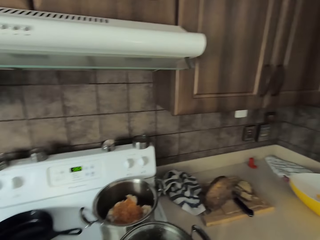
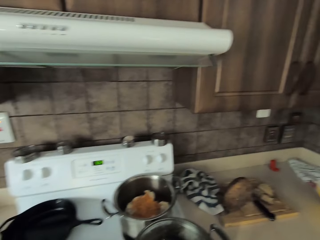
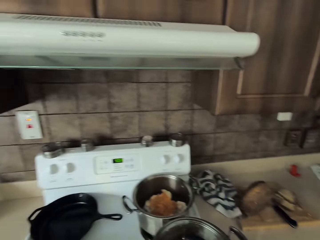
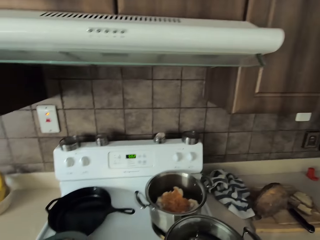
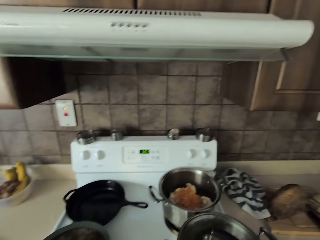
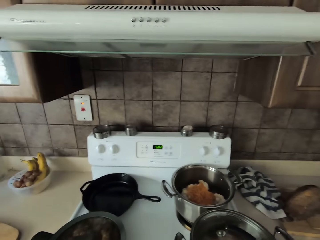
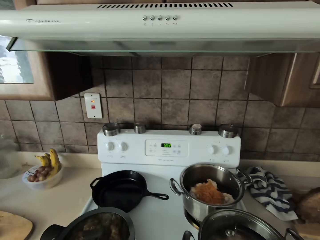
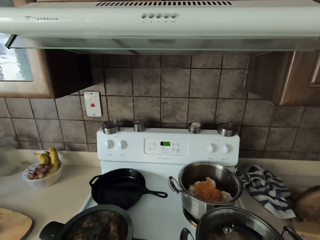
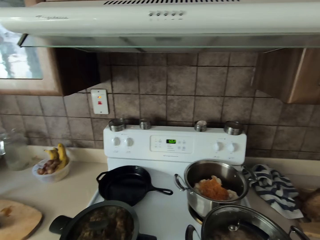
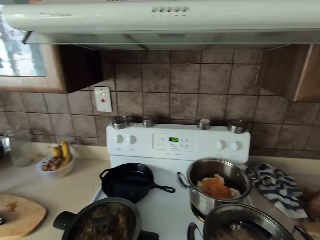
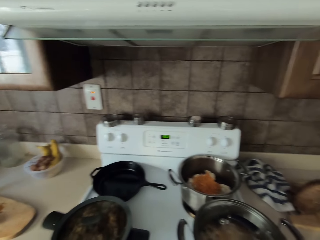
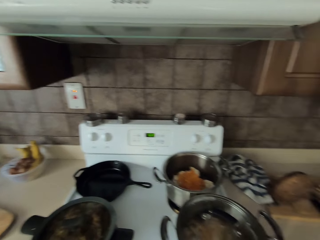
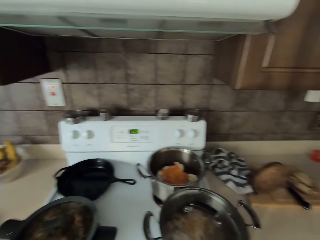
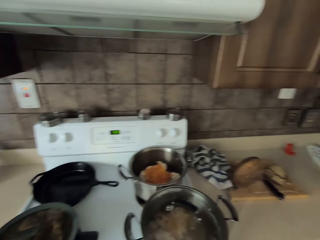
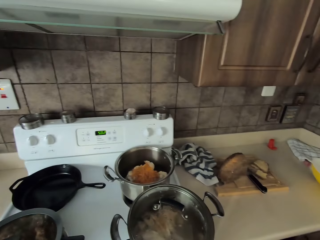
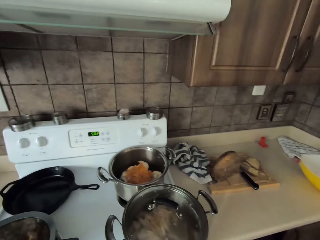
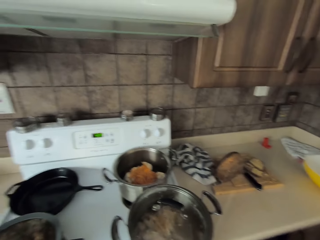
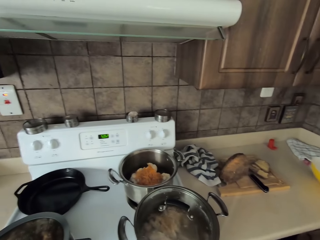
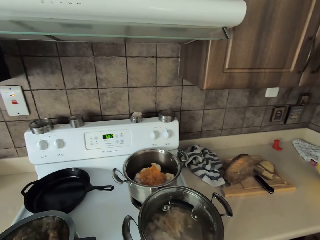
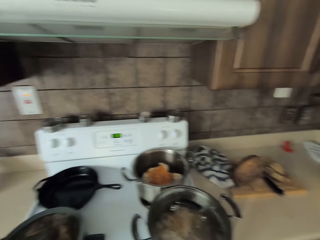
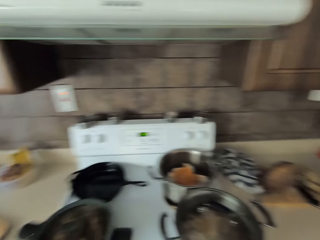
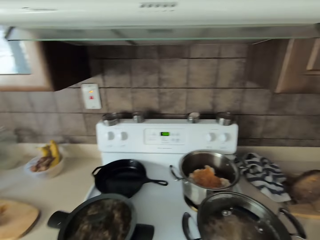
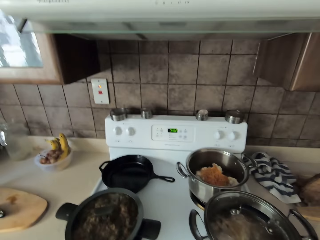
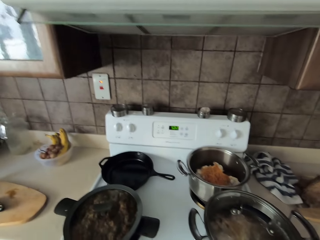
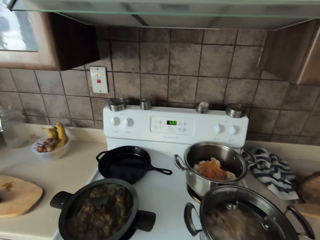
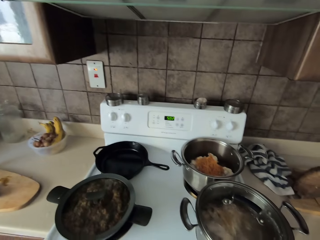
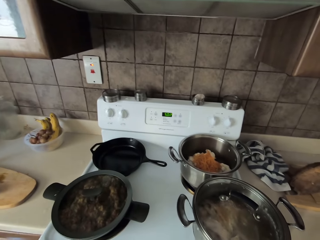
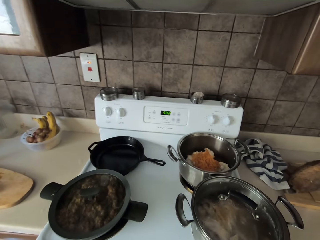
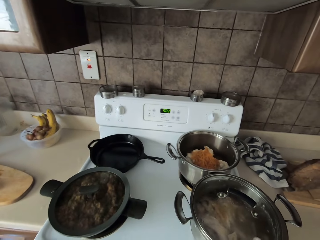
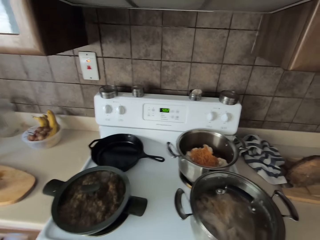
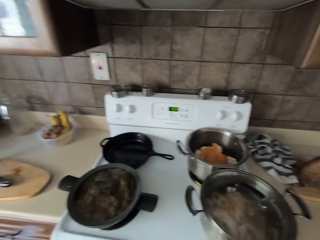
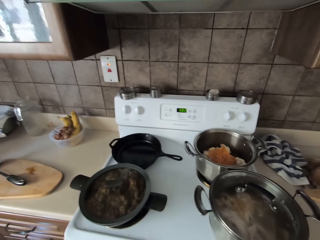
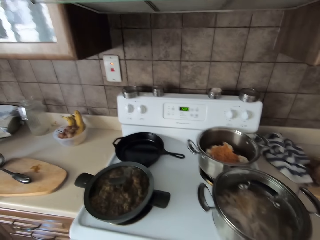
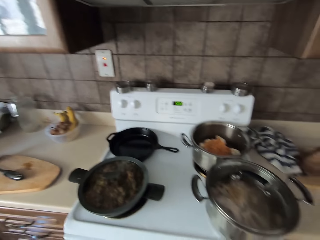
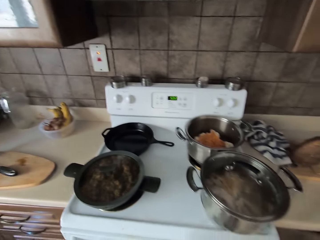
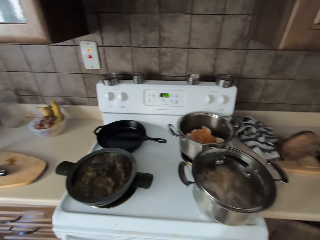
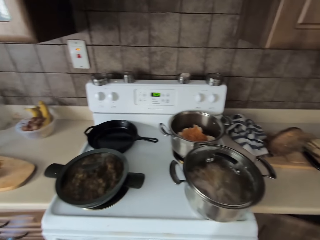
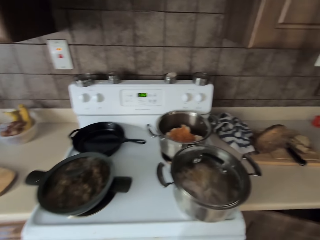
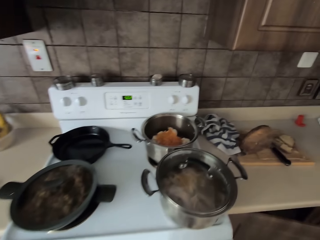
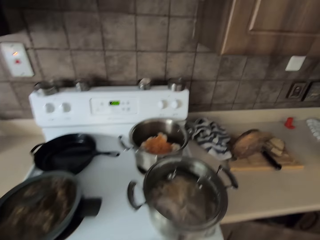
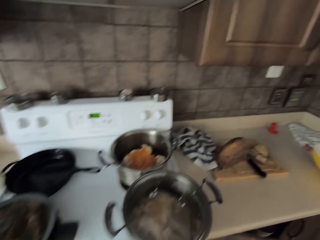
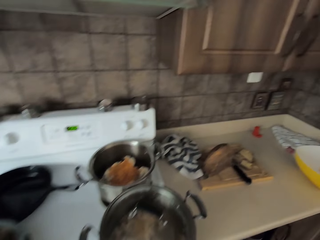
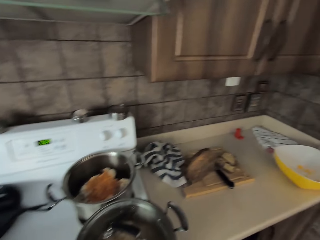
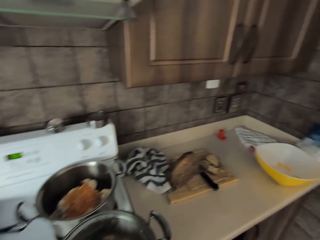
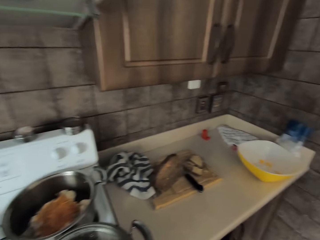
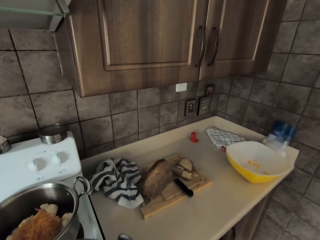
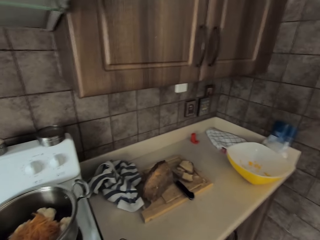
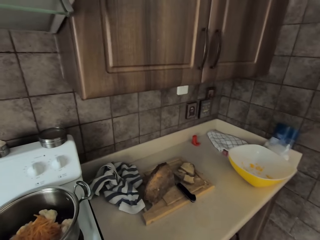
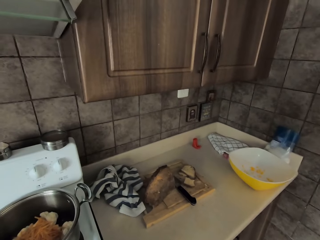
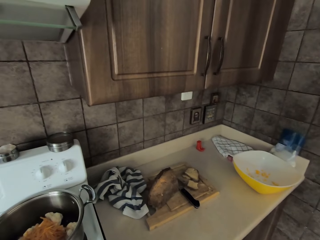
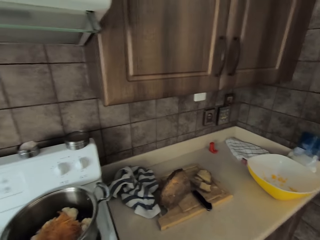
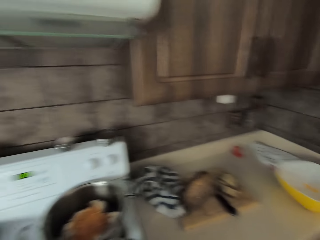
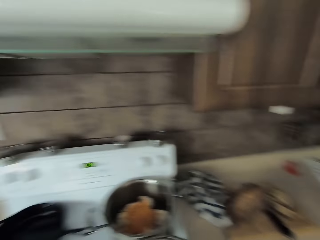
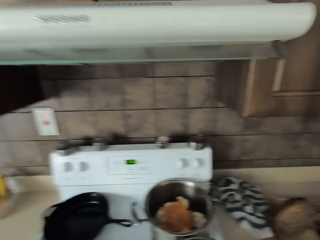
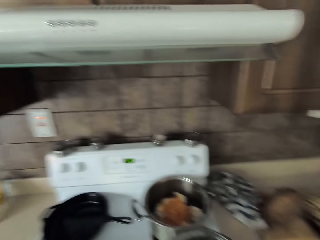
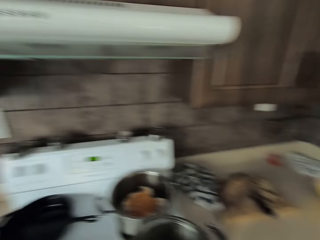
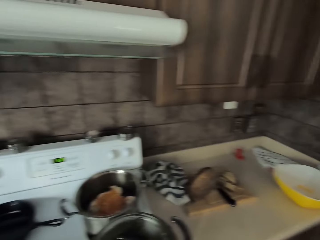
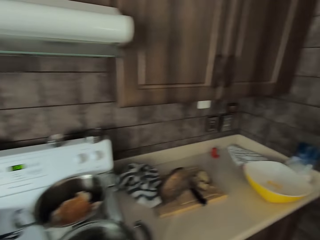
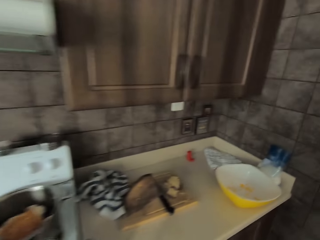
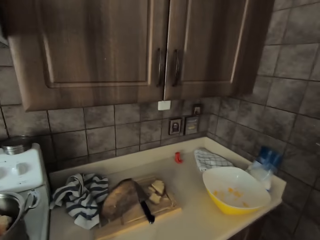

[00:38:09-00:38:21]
The camera wearer checks on the food in the pots. They look around. They check on the food in the pots. They look around.

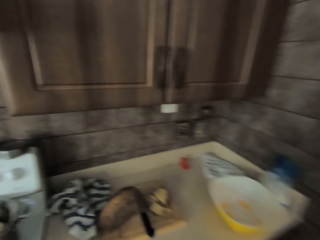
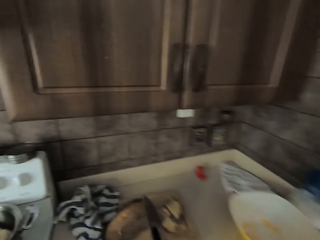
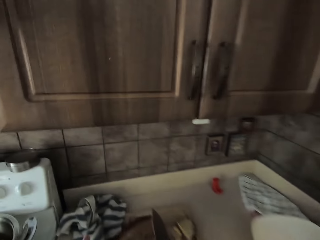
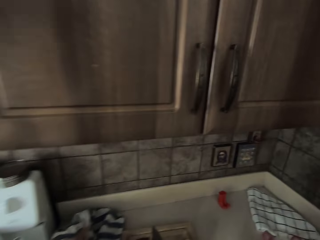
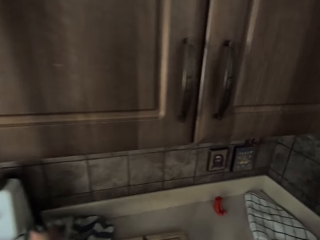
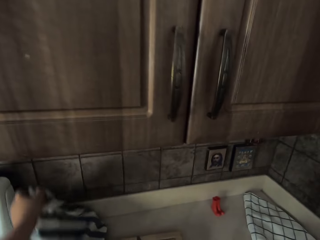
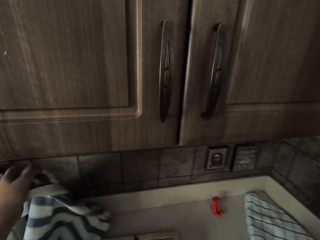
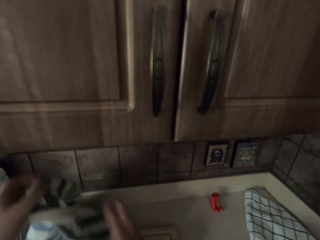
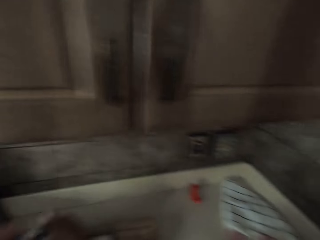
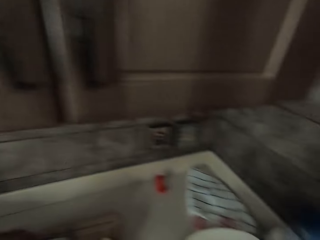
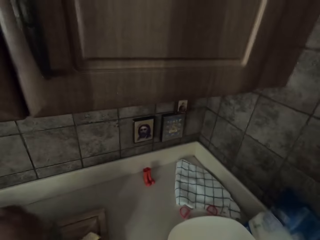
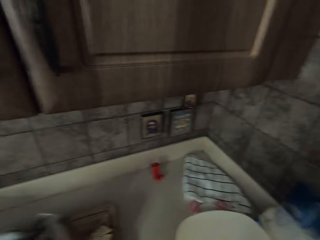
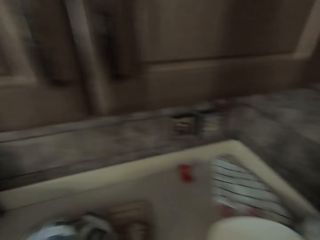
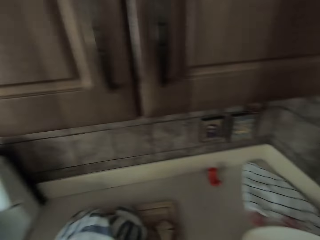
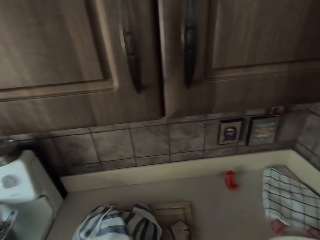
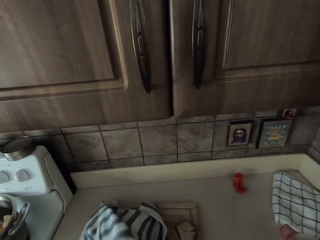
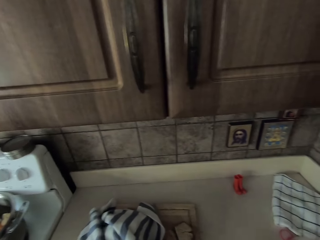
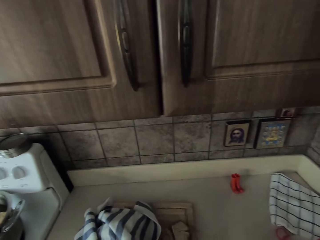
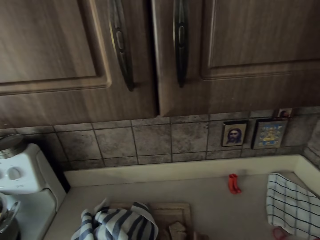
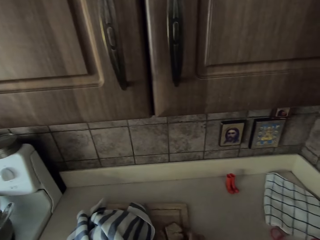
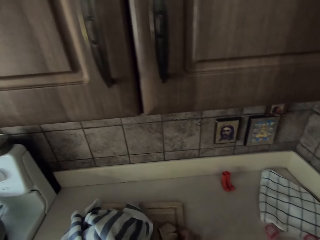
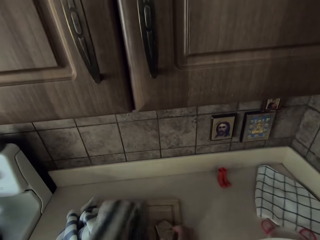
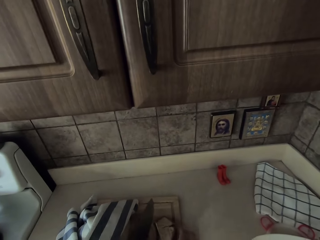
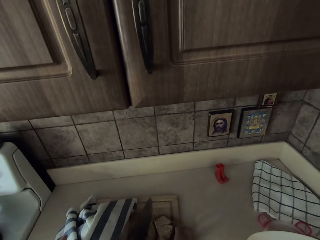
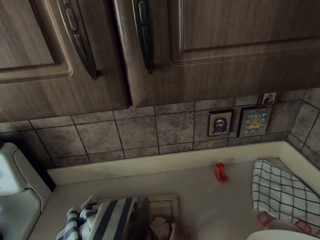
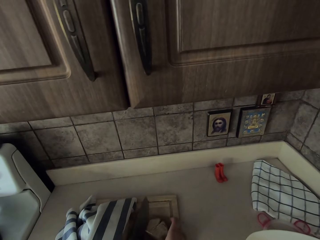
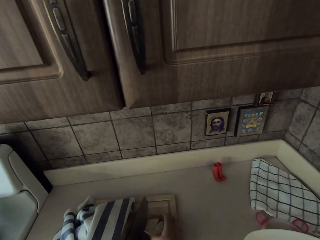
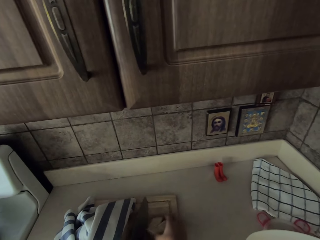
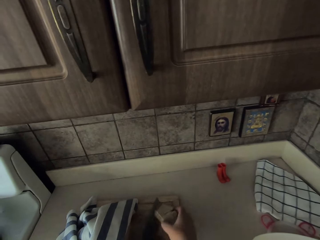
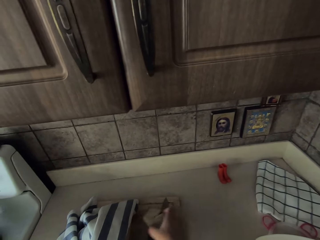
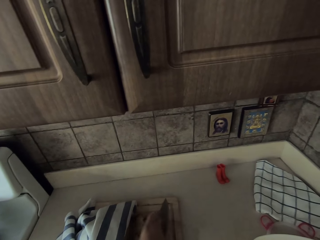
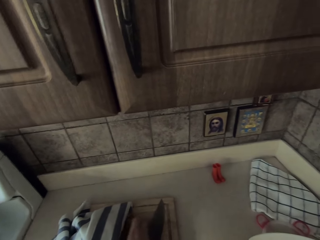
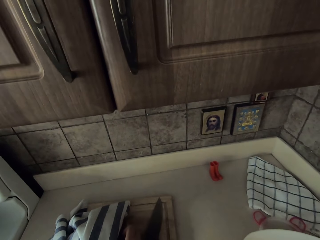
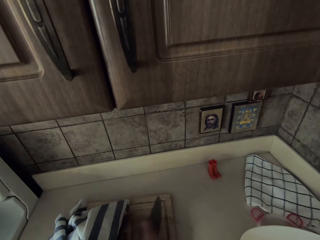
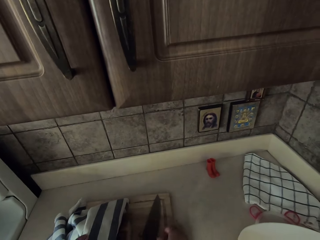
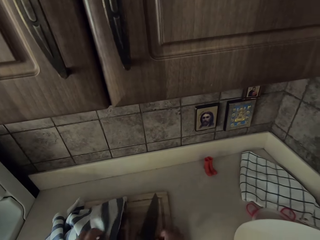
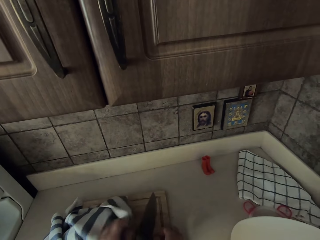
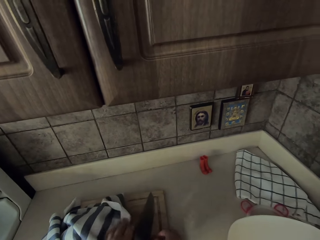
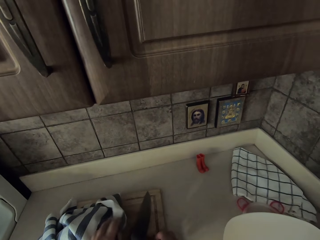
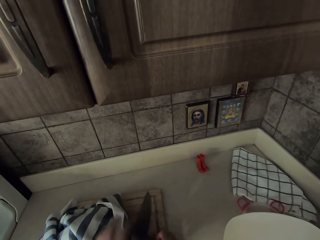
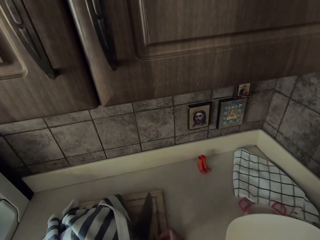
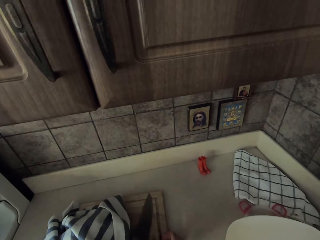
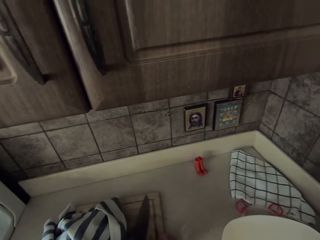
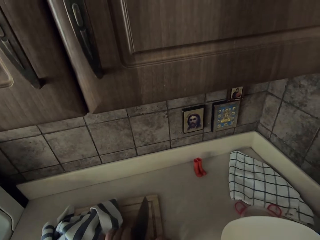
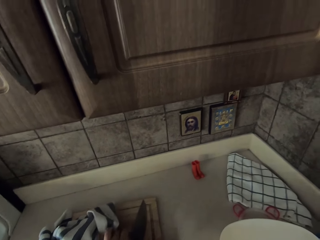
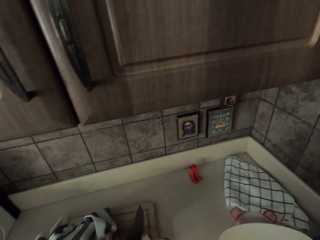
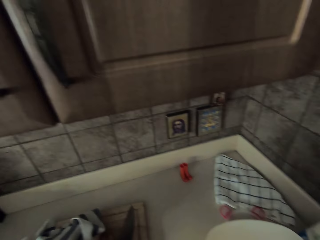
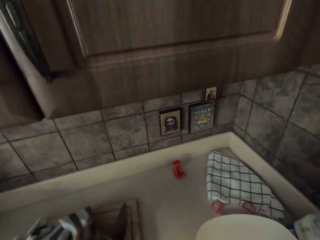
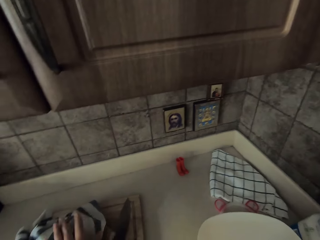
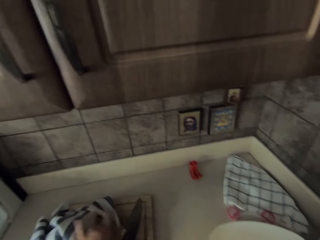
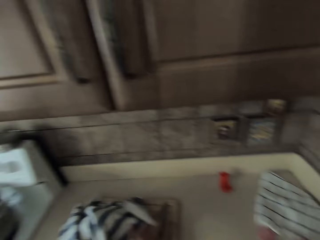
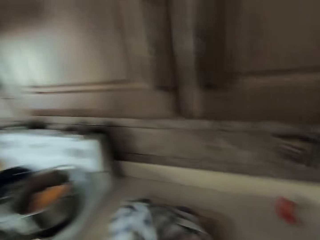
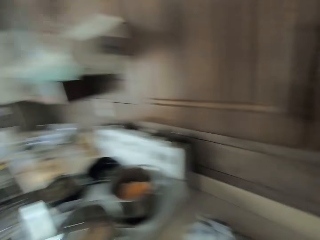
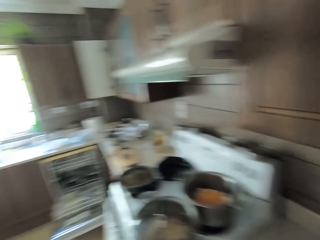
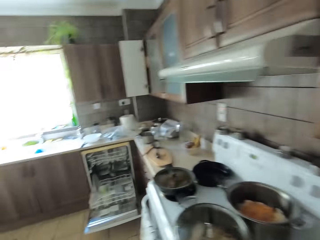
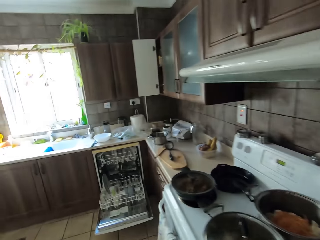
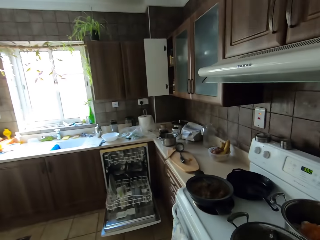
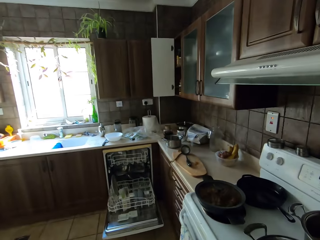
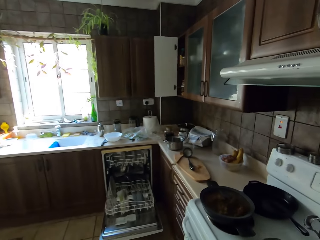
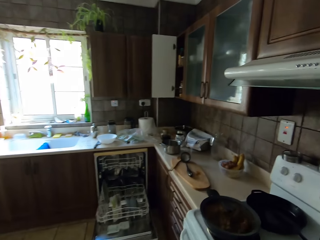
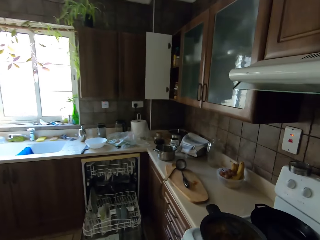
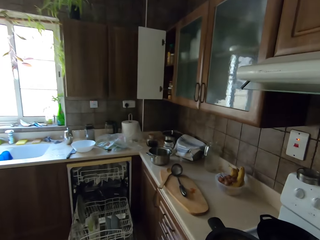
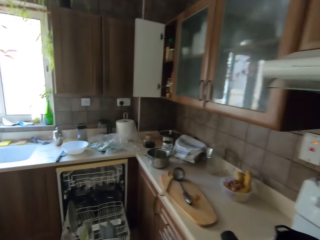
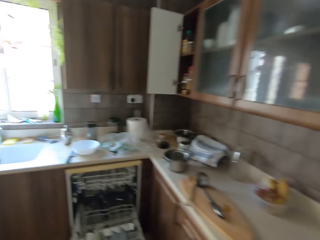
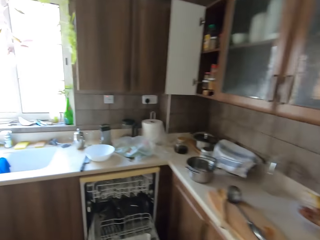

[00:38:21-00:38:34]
The camera wearer picks up the dish towel. They put the dish towel down. They touch the knife. They move the knife. They move a sliced onion under the towel. They cover the onion. They walk around. They look around.
